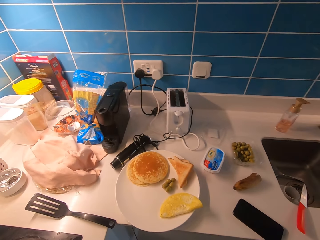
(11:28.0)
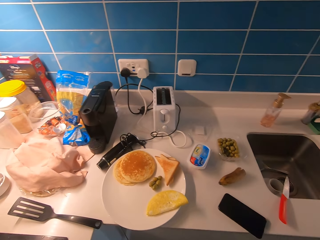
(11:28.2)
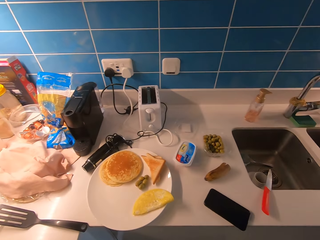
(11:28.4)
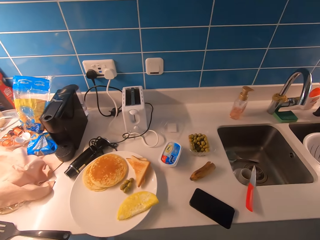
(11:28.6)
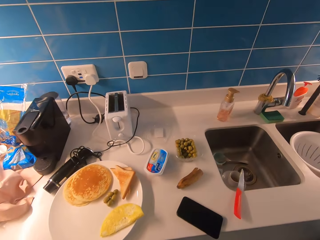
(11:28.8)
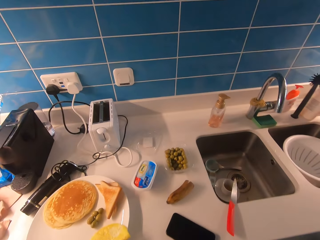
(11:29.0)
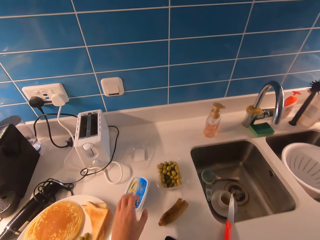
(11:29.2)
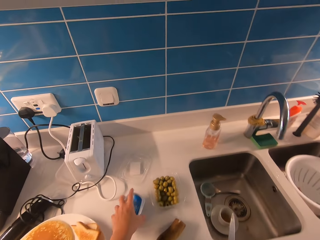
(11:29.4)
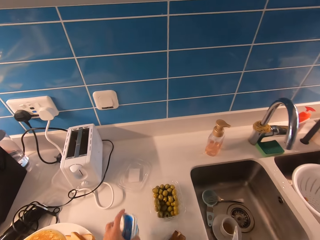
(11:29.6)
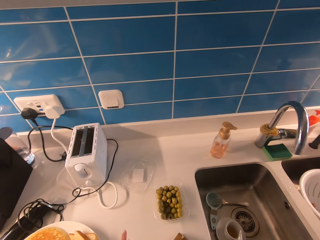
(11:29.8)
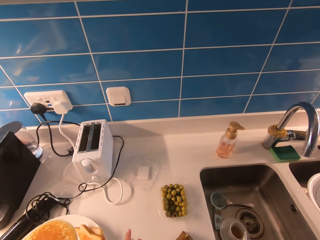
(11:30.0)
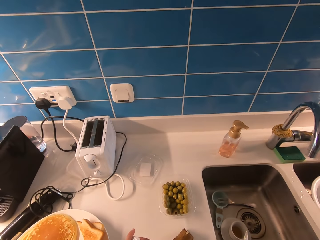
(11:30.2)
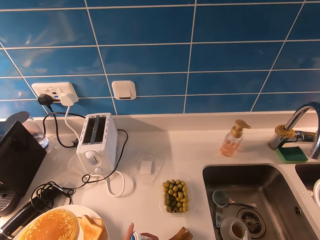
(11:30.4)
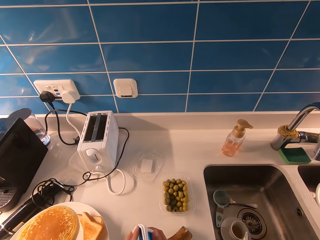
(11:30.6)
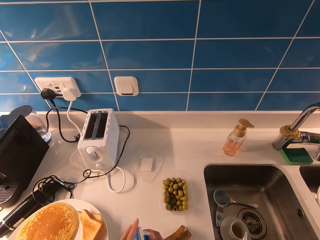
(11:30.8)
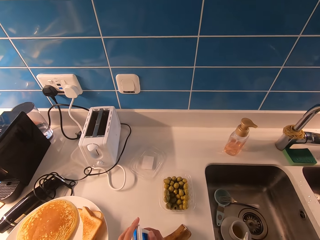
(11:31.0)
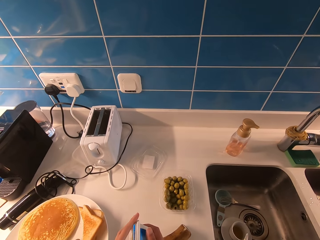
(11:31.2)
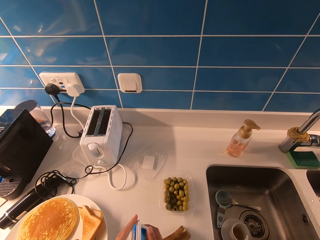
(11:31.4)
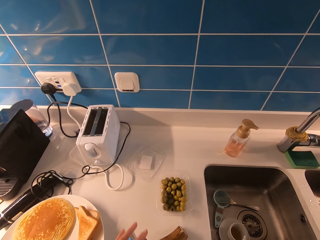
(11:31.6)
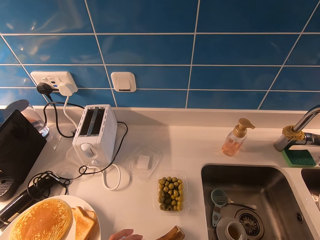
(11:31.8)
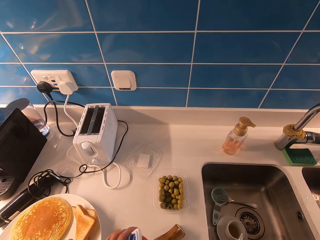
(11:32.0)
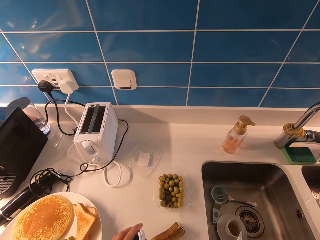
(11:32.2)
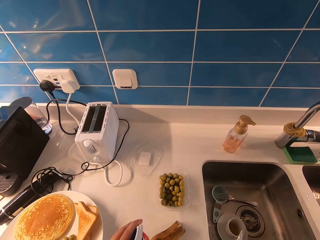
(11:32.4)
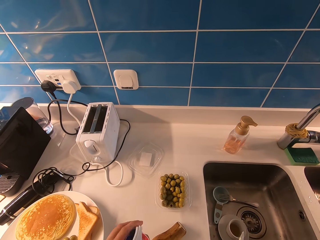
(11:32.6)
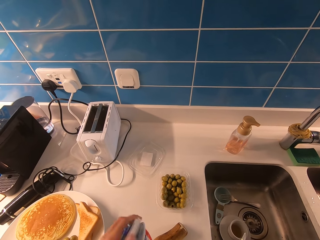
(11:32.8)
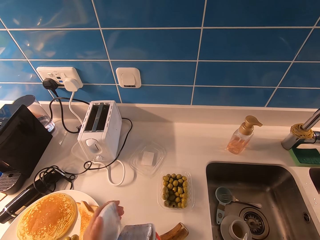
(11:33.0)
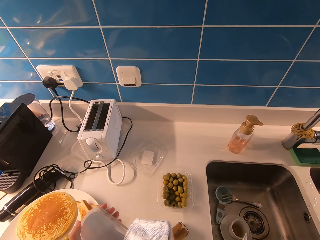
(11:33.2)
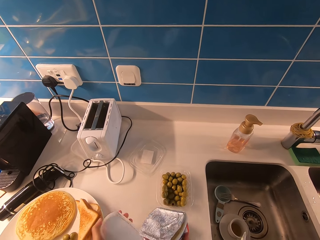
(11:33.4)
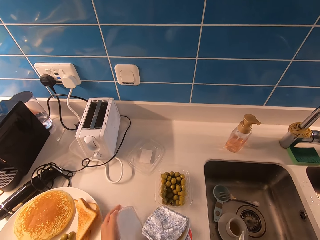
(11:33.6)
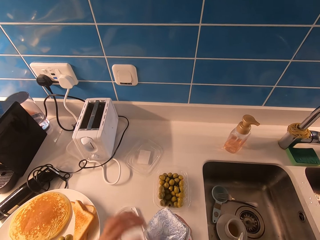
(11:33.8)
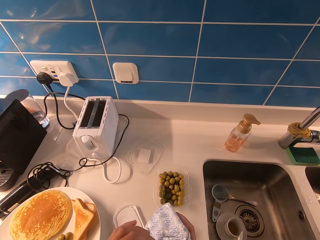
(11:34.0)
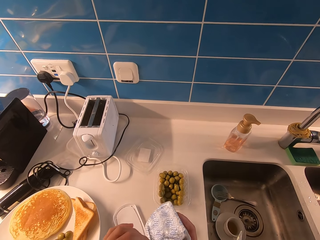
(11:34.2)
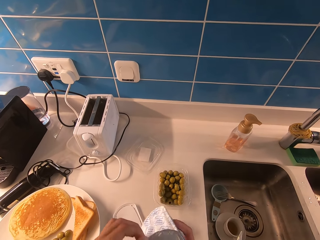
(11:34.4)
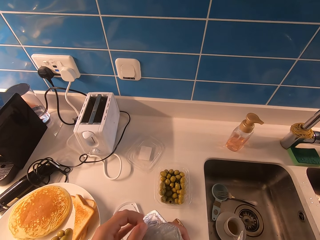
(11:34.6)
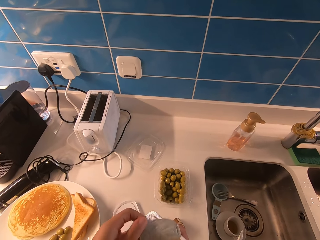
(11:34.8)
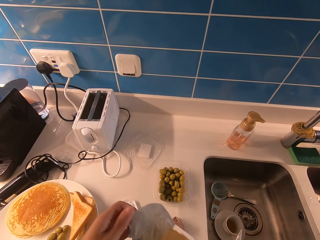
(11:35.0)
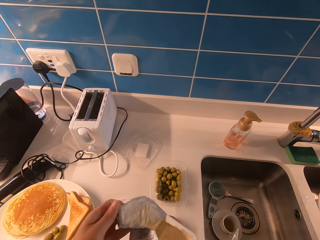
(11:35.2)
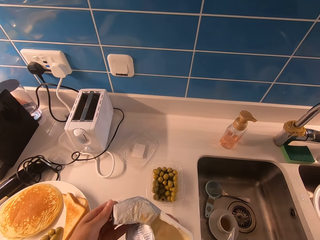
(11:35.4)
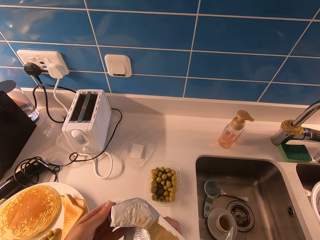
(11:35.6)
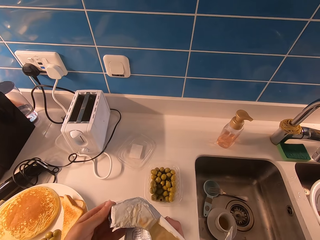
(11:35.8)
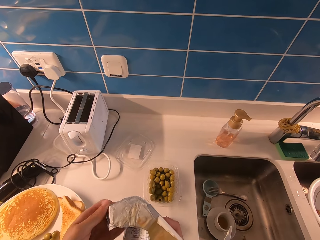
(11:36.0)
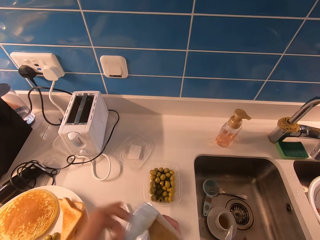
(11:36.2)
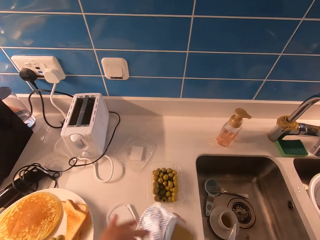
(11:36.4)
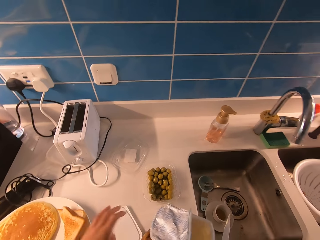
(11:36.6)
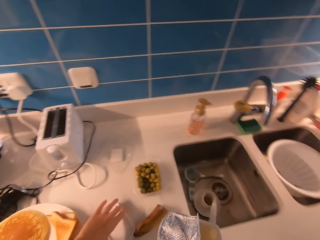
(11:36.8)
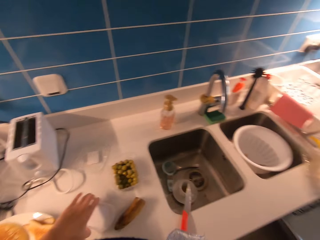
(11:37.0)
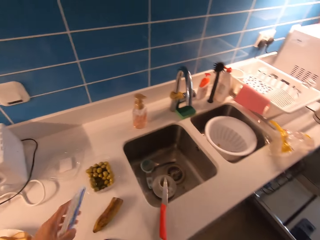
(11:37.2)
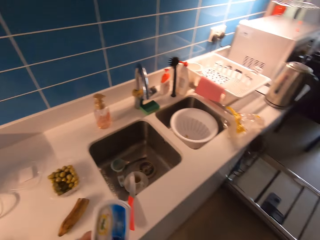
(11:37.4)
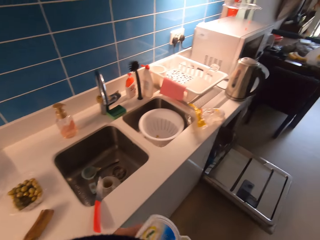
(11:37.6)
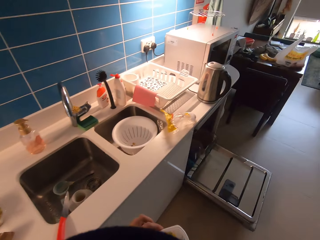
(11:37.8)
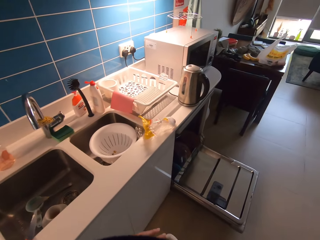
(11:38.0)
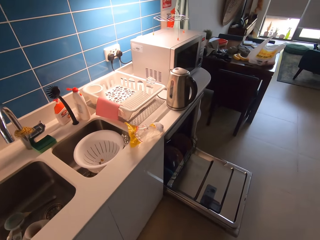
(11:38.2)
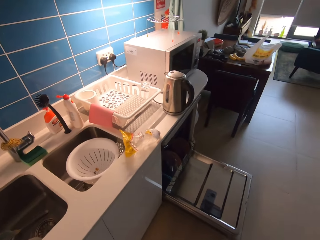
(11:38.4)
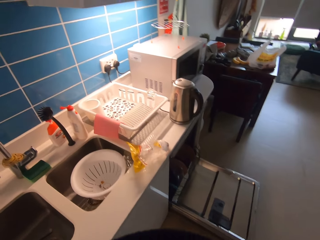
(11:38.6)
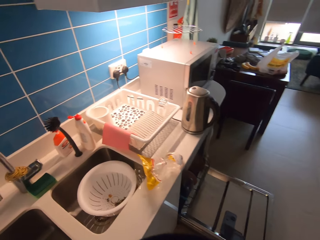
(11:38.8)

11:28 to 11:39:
The camera wearer takes a margarine container from the slab. They open the container. They drop the cover of the margarine on the kitchen countertop. They pick up the cover from the kitchen countertop.

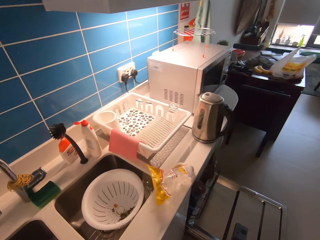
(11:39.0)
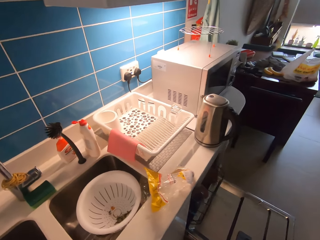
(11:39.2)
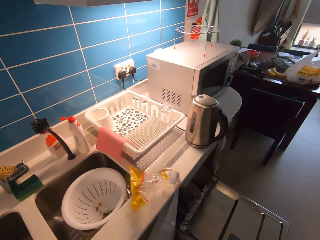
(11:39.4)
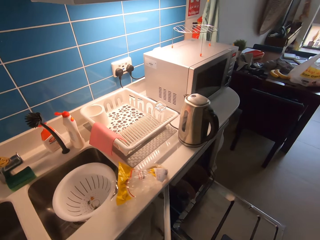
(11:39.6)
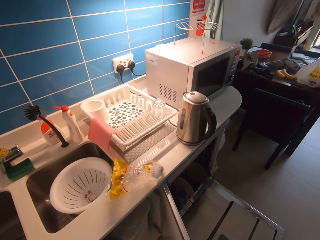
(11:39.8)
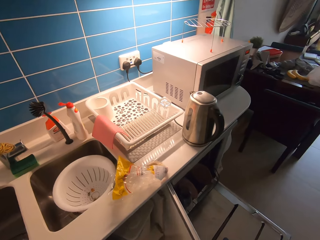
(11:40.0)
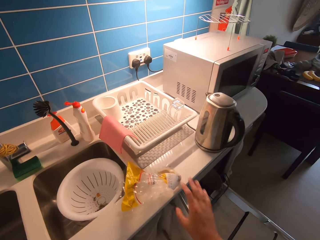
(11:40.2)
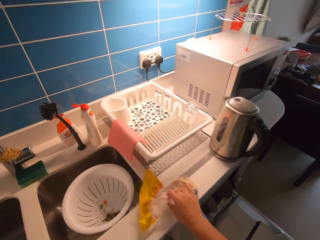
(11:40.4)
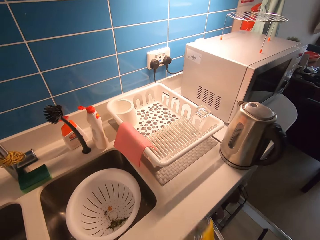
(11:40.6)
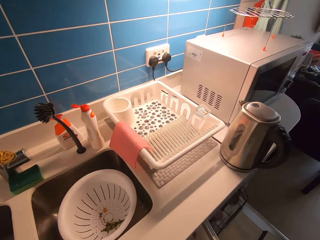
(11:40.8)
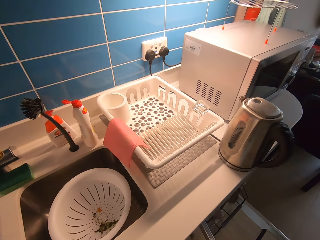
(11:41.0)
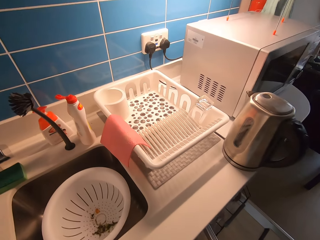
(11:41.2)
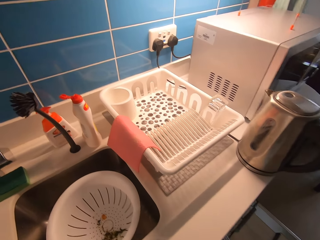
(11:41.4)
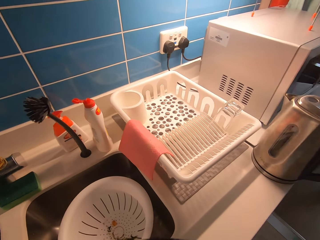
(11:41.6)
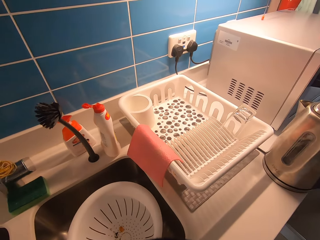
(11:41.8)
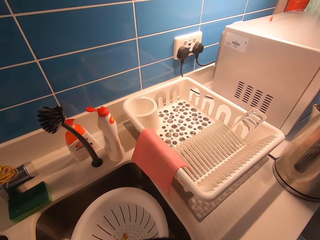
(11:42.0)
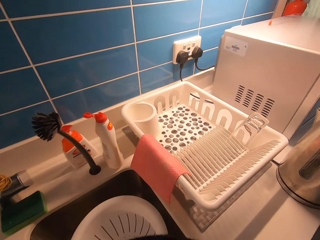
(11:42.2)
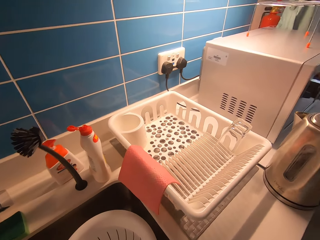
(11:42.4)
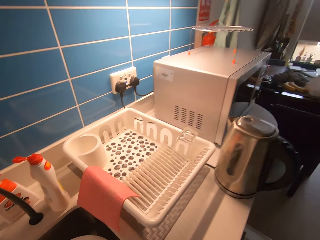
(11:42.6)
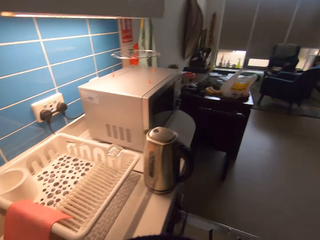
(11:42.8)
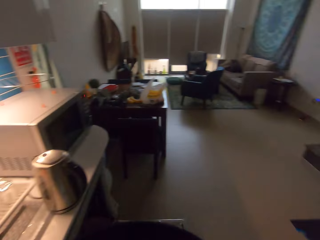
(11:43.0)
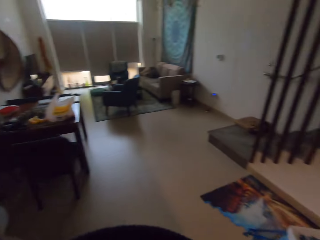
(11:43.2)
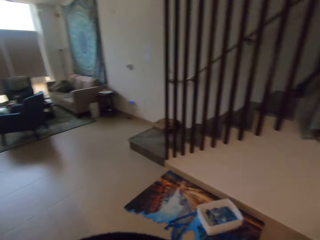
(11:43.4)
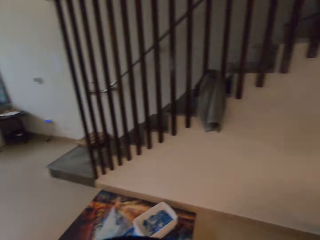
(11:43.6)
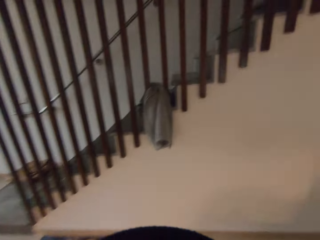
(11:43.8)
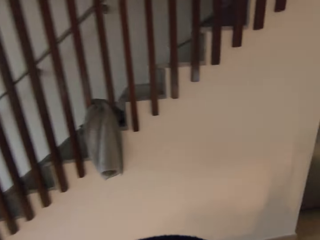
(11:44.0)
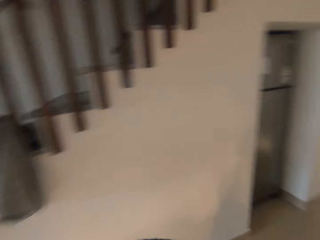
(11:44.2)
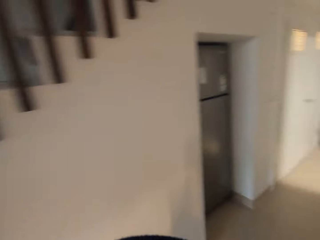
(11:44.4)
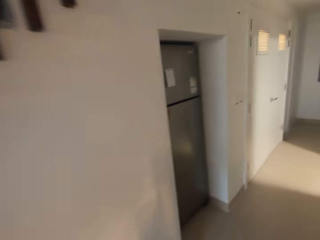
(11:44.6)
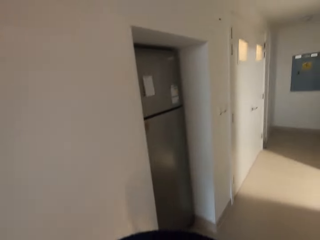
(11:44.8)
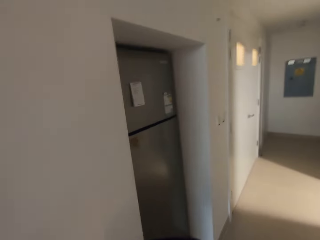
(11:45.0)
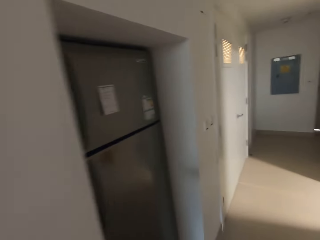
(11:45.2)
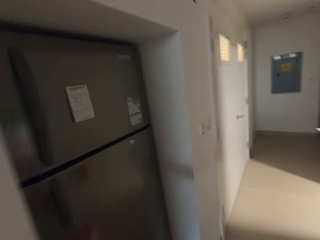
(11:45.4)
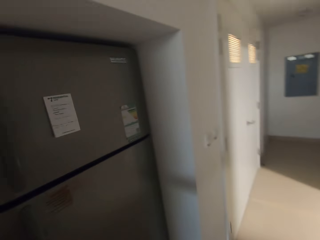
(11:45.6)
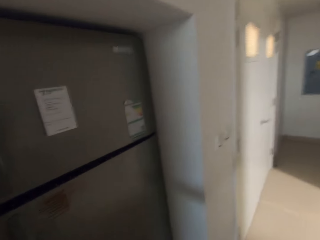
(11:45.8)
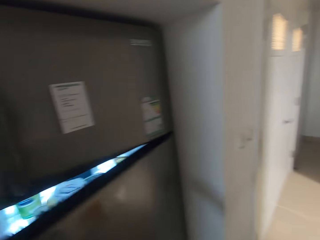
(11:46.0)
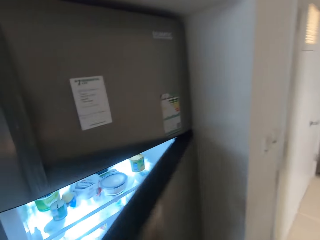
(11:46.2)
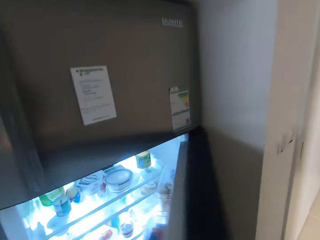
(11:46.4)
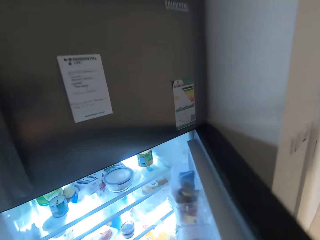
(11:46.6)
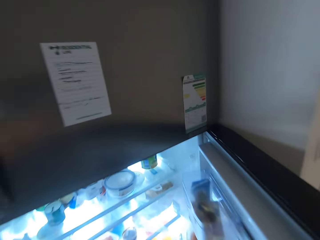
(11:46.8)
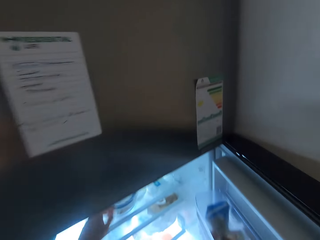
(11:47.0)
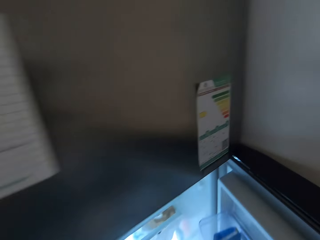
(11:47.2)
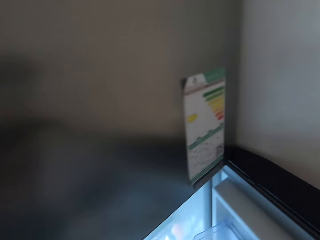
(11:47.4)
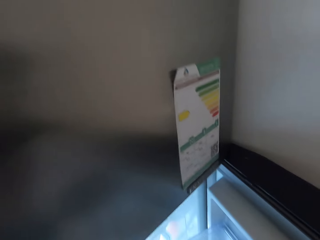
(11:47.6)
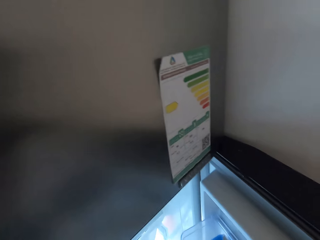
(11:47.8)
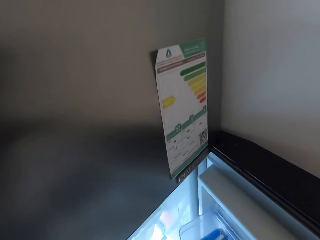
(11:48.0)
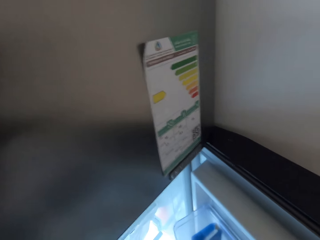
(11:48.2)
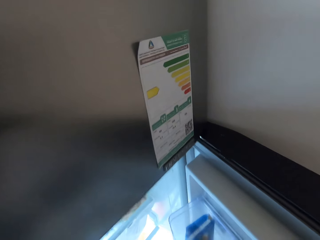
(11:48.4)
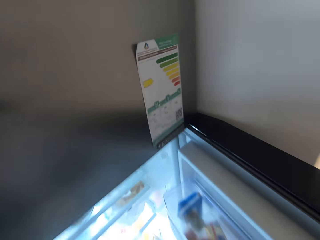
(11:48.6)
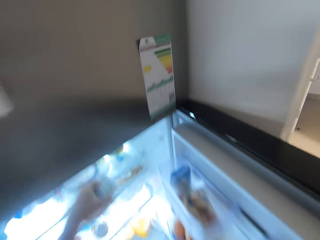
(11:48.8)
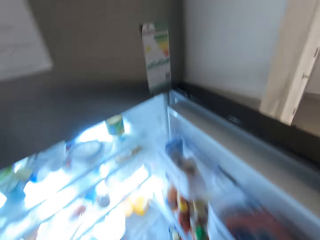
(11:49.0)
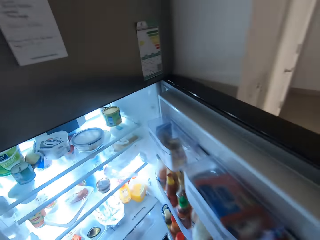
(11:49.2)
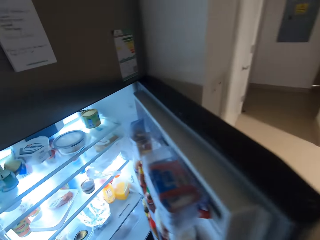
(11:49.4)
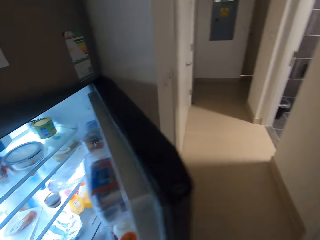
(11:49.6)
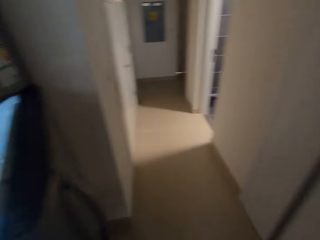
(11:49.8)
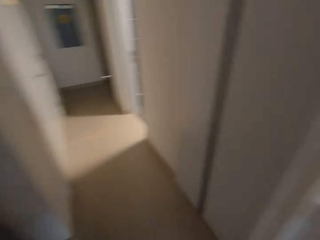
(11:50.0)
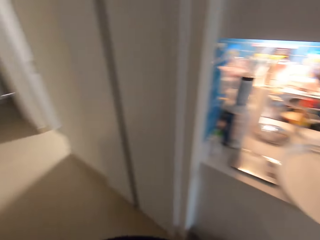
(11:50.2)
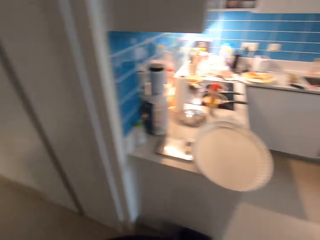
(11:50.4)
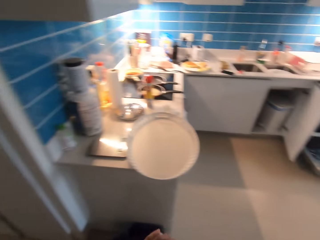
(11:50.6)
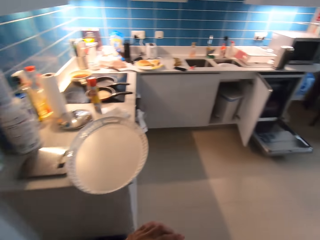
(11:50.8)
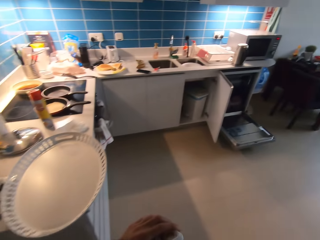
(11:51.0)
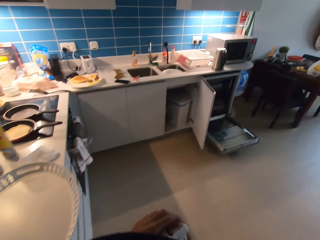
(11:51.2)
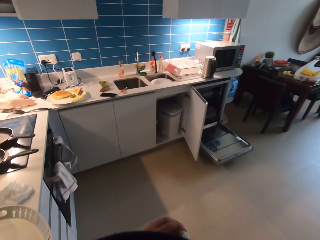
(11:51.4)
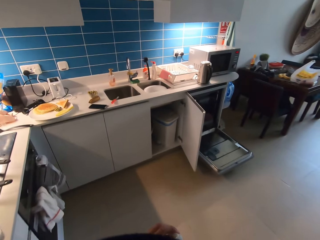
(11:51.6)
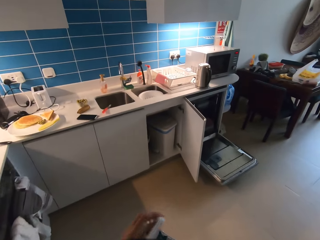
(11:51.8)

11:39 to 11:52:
The camera wearer walks in the kitchen. They open the cabinet. They pick up nylon from the kitchen countertop. They take a paper from the sink. They walk in the kitchen. They open the fridge door. They take a container from the fridge. They walk in the kitchen.
